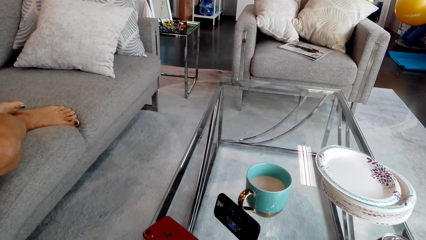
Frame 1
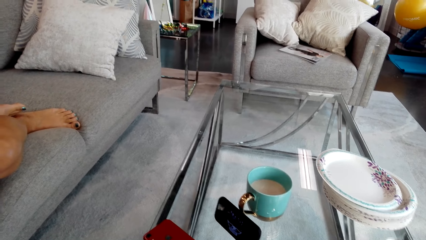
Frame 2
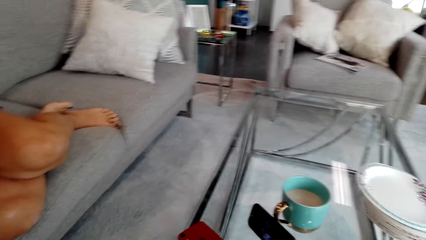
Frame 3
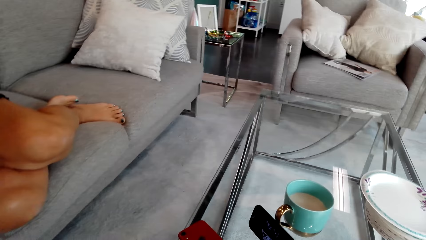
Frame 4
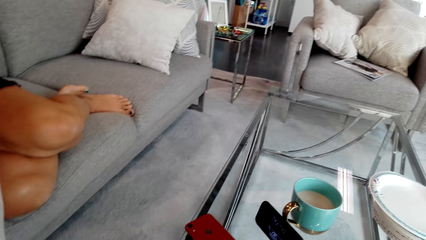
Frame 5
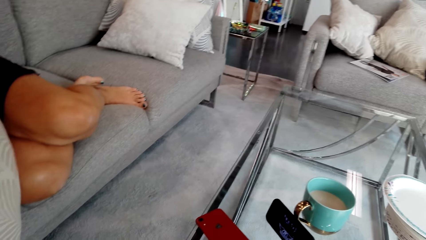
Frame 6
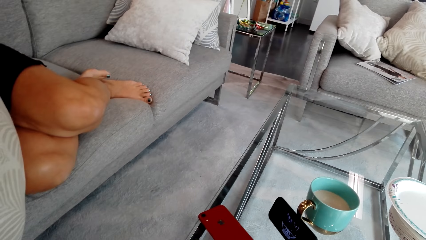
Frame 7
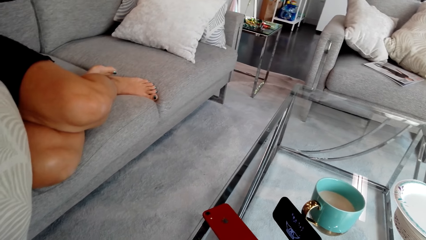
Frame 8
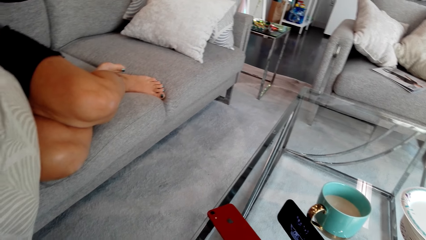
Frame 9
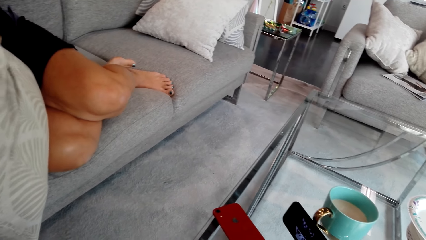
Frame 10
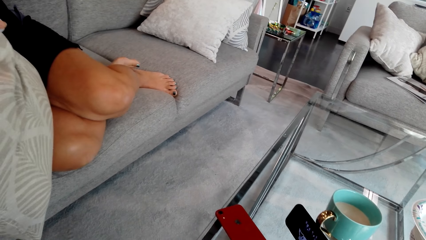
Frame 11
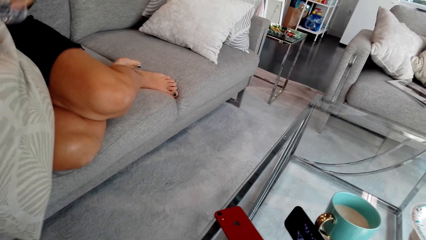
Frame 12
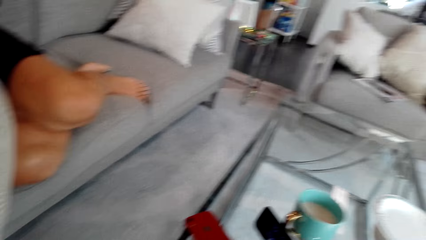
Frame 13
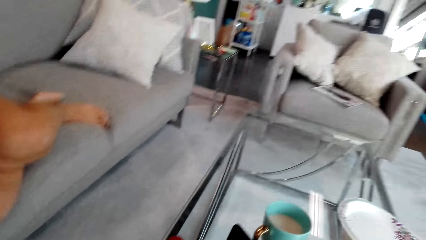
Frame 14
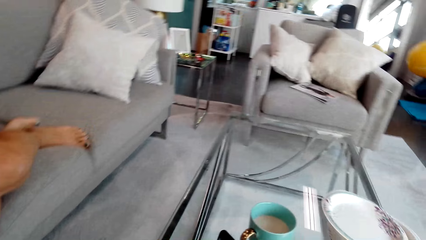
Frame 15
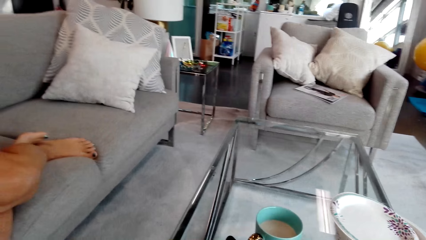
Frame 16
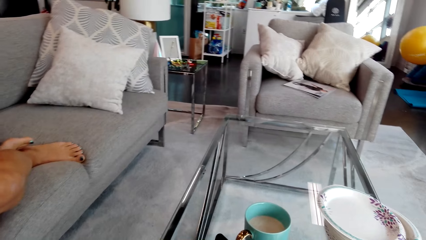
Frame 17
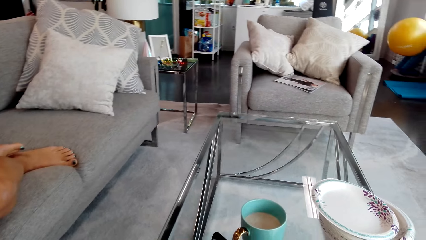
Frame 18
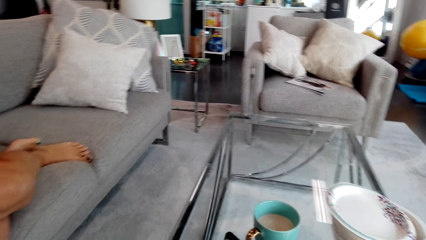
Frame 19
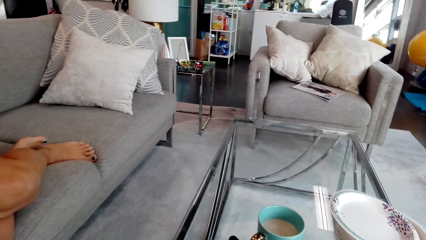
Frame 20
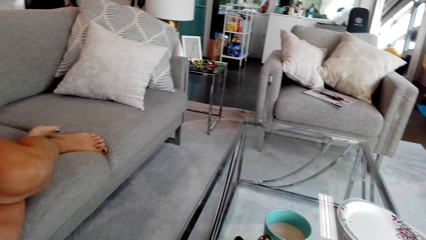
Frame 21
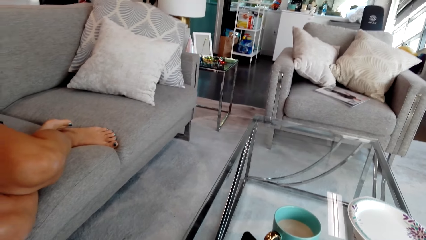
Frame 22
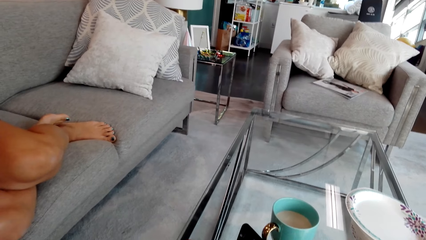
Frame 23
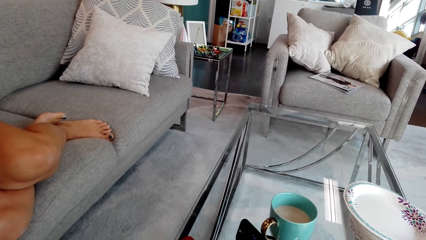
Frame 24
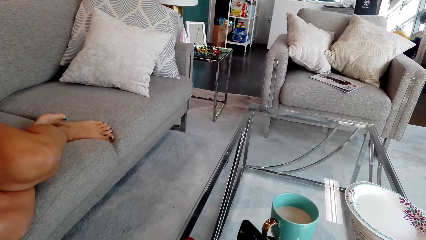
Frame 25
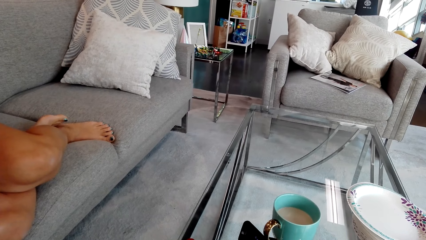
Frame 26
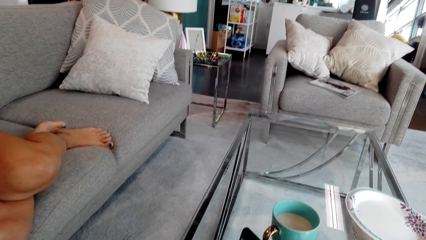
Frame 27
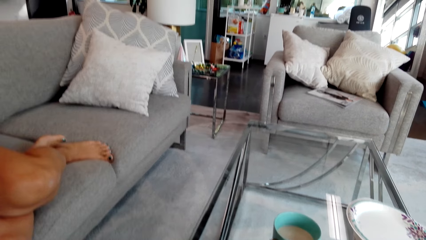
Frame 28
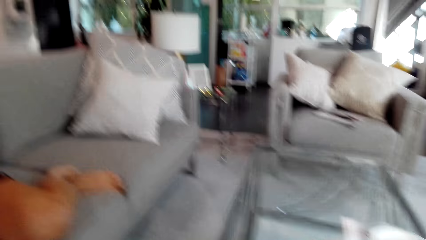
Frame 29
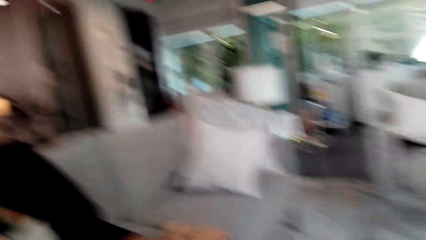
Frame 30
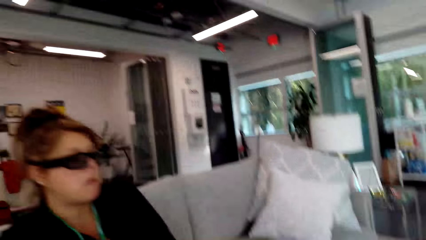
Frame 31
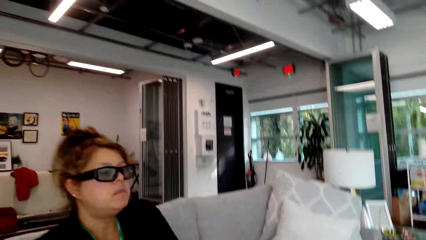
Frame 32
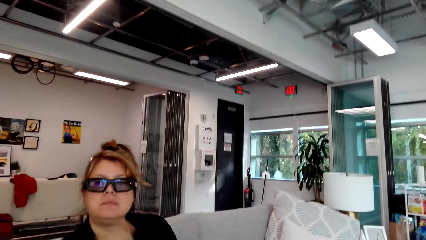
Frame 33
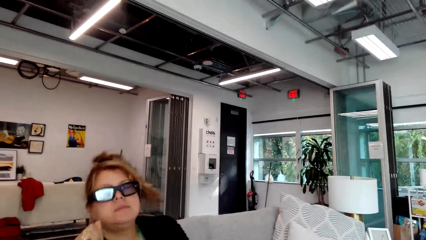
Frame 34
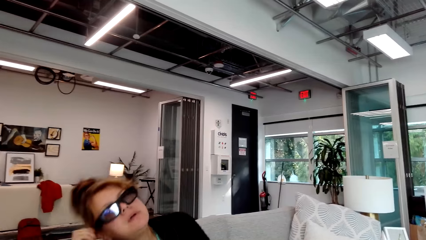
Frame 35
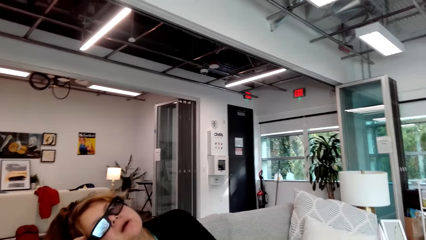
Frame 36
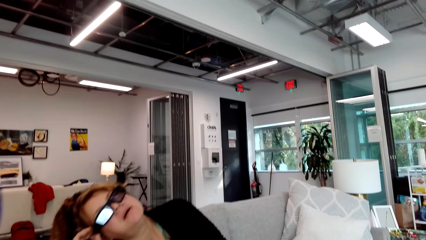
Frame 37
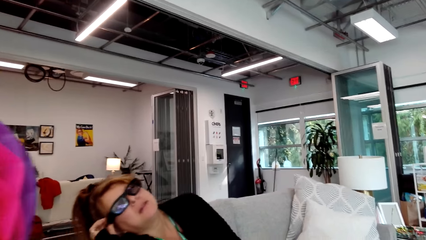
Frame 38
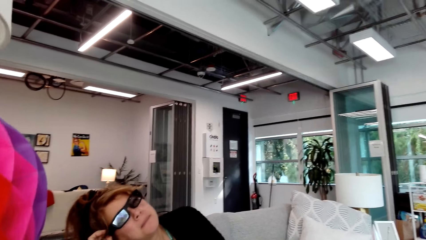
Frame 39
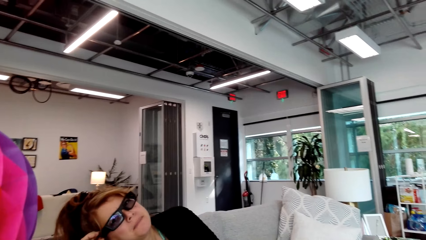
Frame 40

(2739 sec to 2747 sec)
The camera wearer stares around. A person holds a bottle of water. The camera wearer talks to the person. The person talks to the camera wearer. The person grabs black sunglasses.

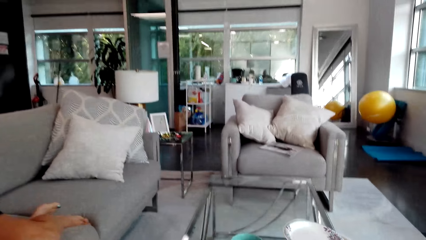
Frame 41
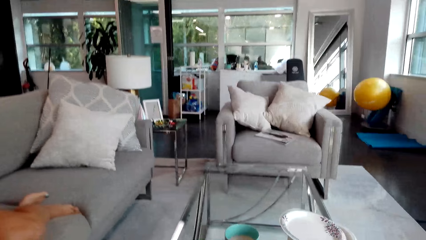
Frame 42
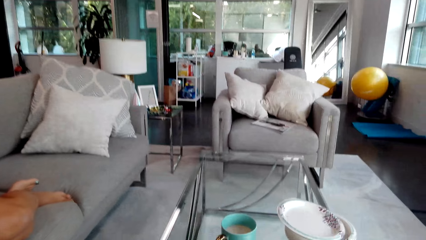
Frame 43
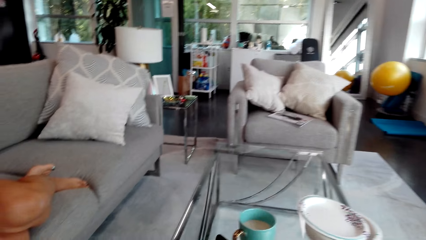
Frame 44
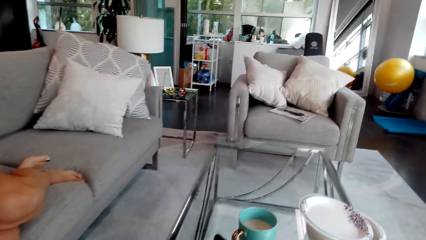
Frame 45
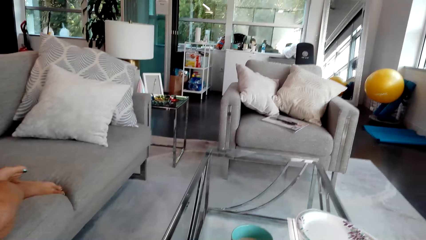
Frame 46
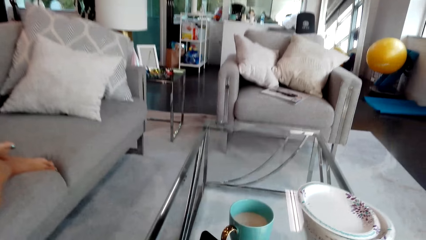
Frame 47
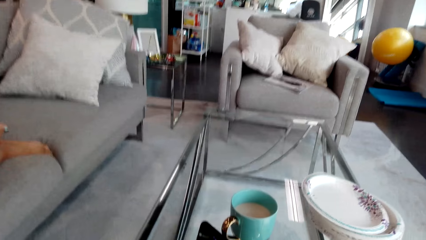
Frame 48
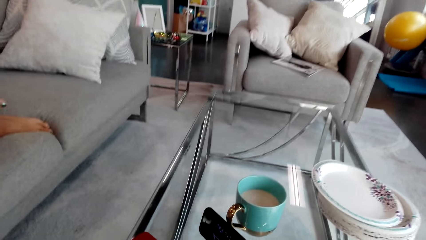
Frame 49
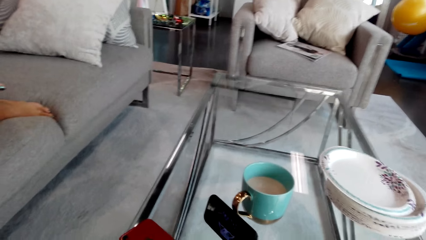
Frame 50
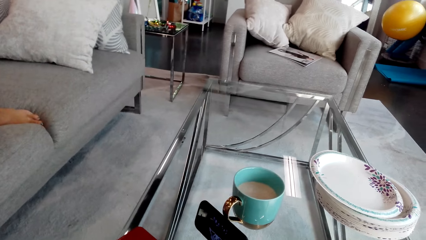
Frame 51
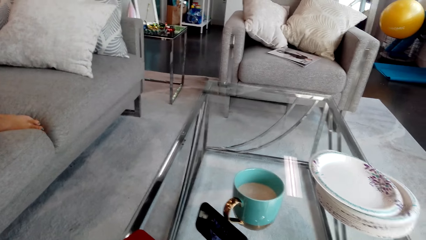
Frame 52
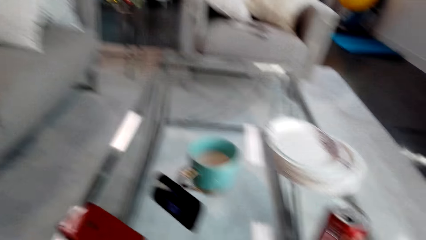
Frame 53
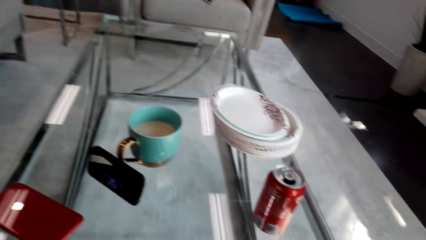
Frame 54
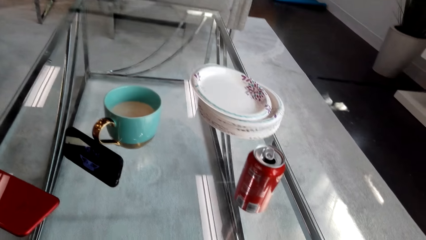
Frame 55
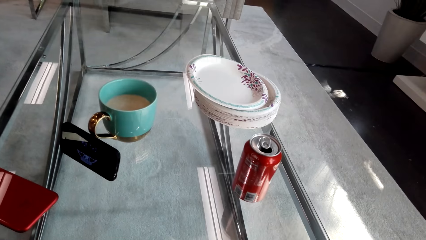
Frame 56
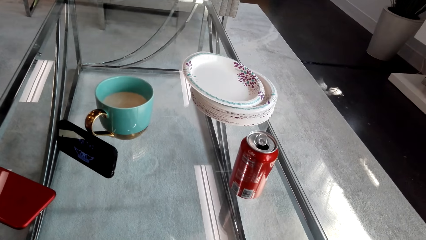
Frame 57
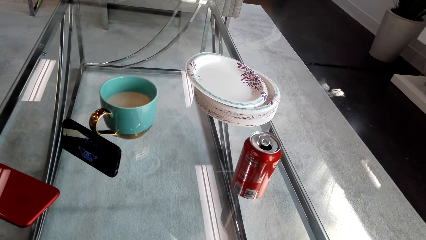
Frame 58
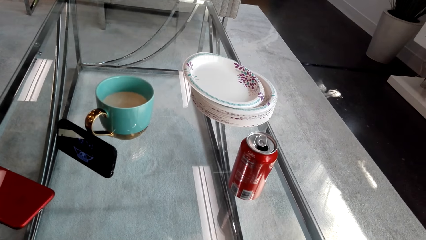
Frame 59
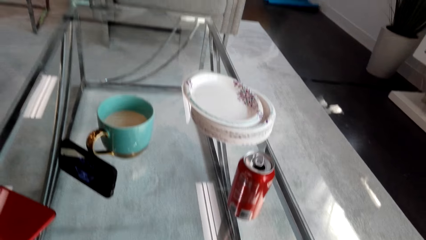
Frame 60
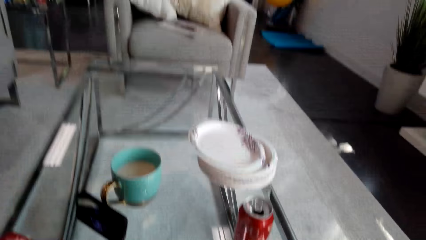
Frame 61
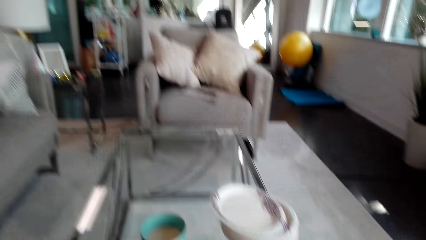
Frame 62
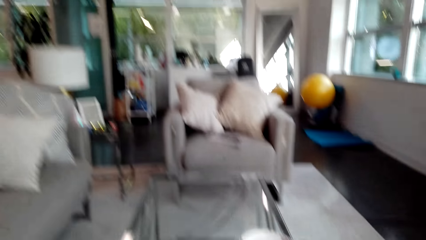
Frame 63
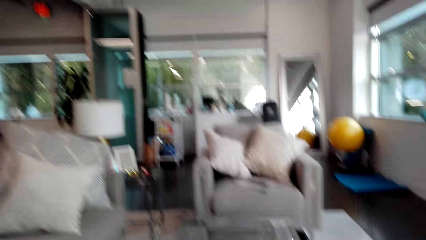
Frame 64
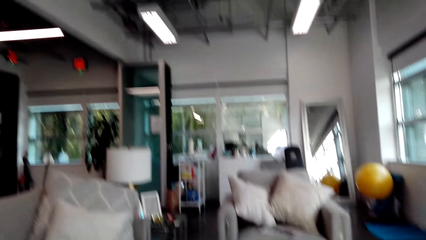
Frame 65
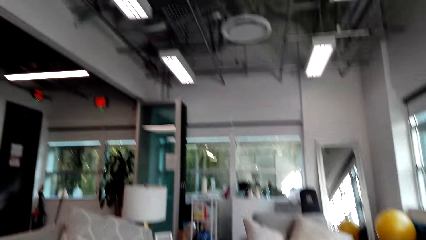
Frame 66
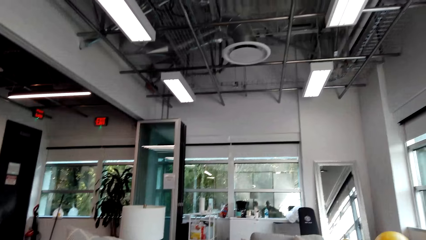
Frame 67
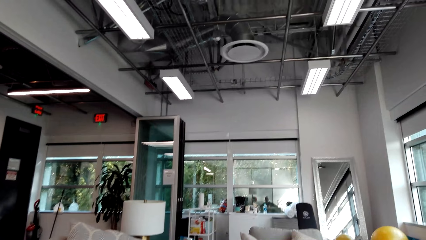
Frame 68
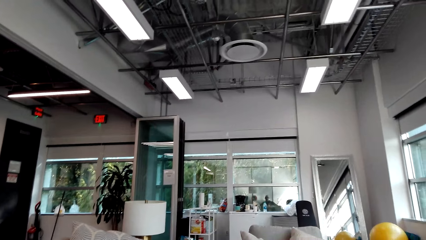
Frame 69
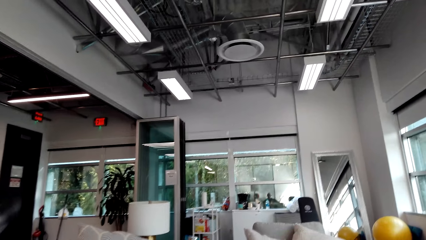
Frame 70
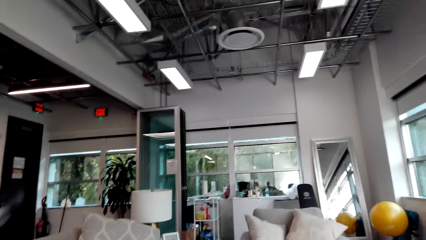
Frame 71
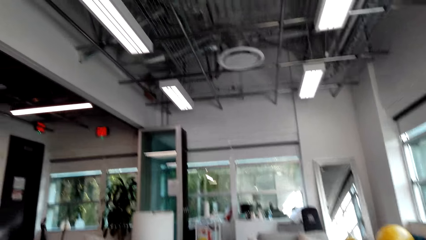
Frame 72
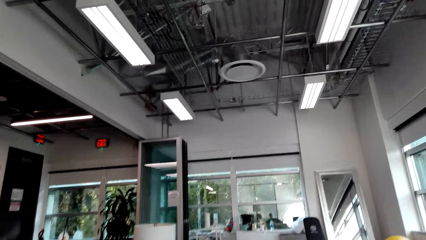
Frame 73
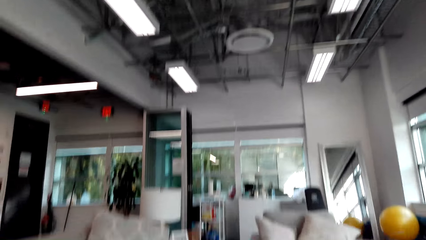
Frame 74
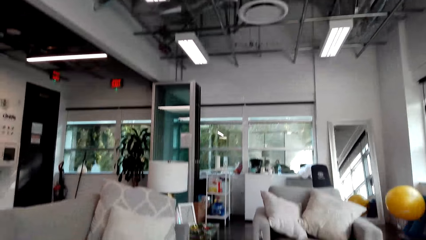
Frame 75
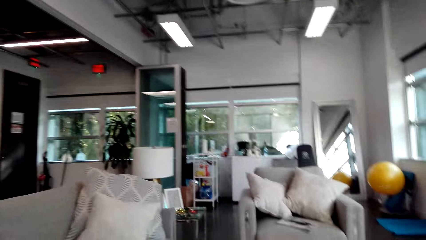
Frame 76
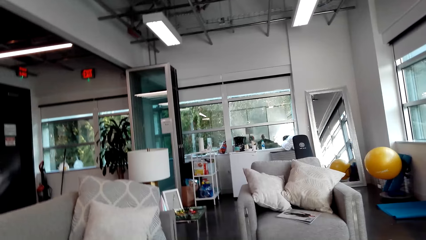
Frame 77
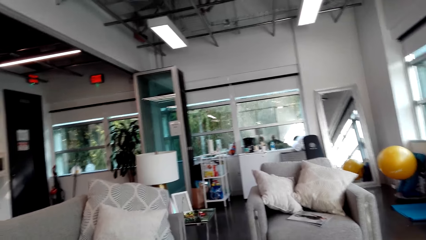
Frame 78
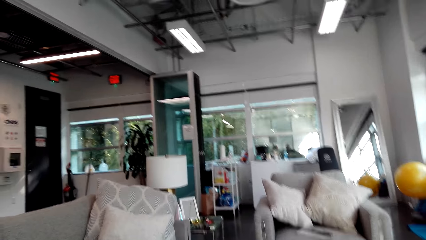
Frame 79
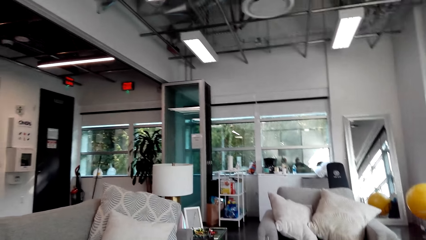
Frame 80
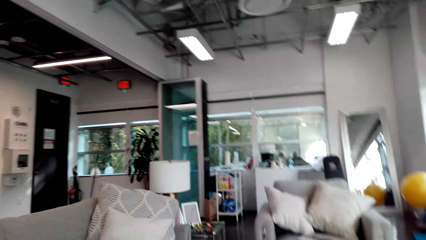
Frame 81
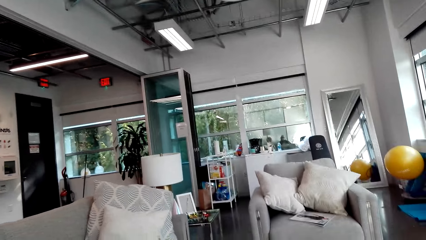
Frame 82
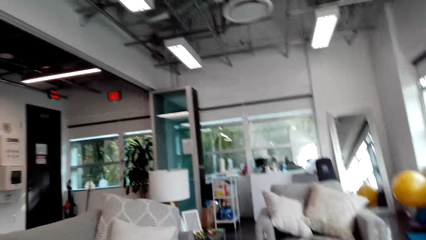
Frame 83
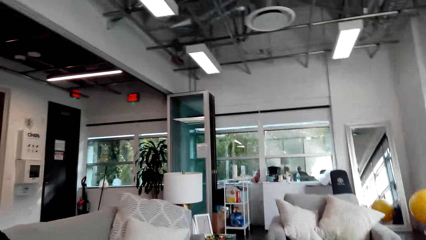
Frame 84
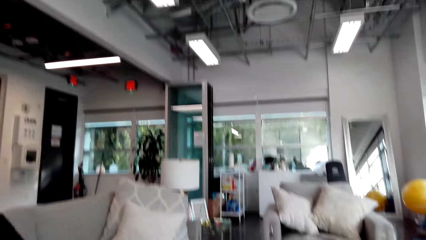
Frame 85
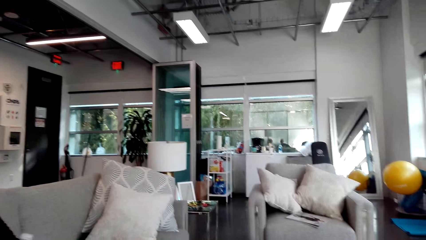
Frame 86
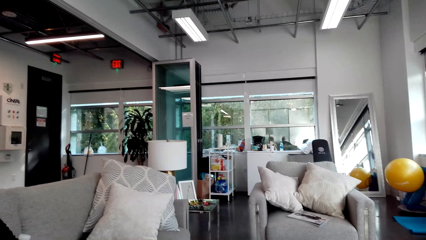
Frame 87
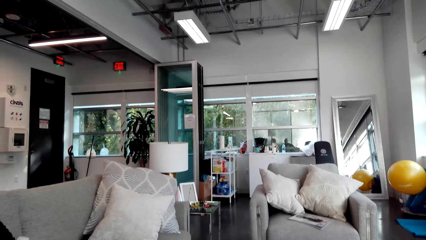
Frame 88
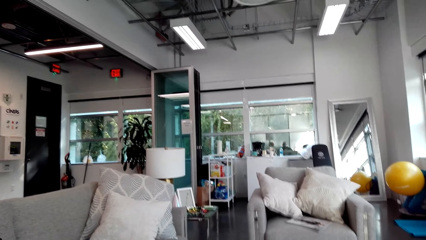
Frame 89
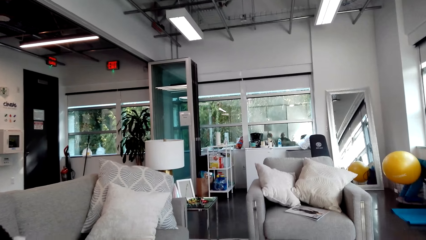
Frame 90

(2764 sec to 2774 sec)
The camera wearer talks to a person. The person stares in the room.
